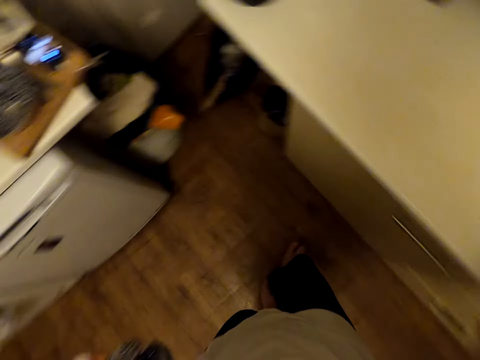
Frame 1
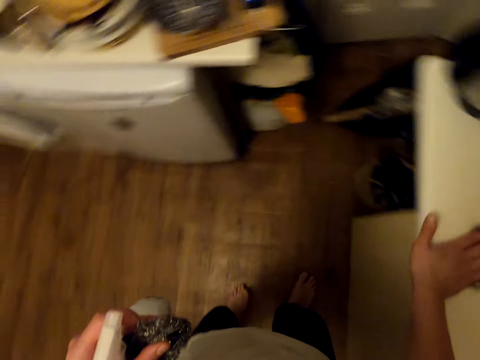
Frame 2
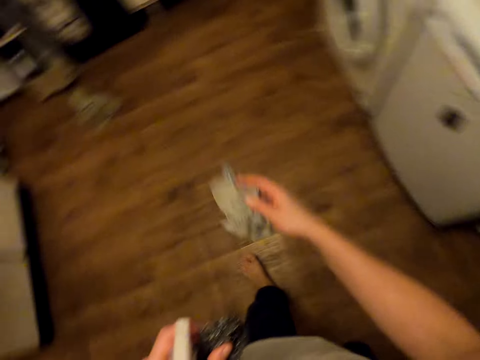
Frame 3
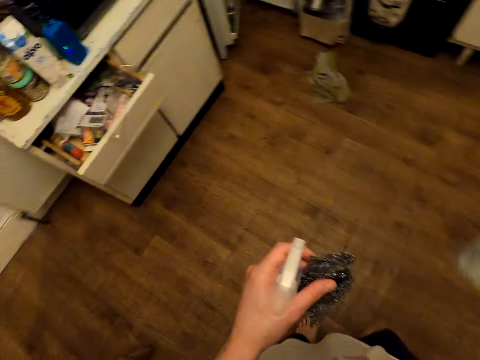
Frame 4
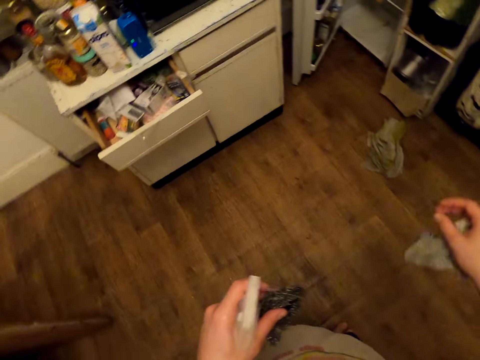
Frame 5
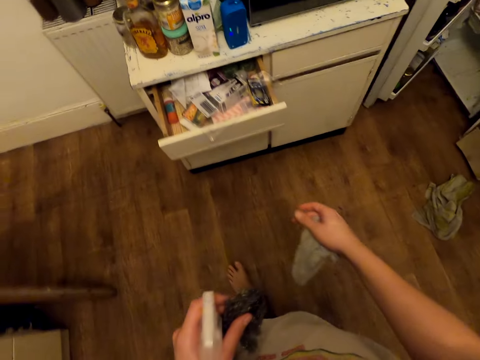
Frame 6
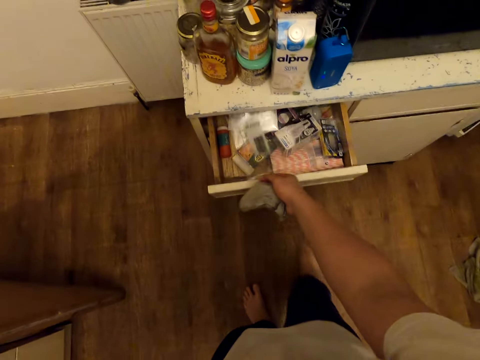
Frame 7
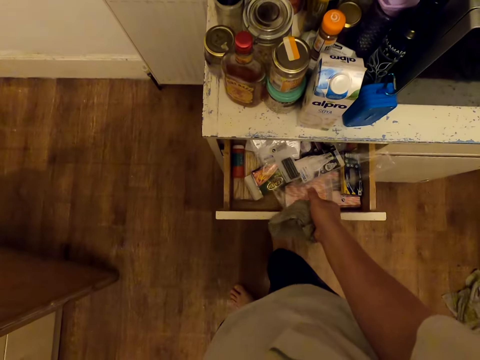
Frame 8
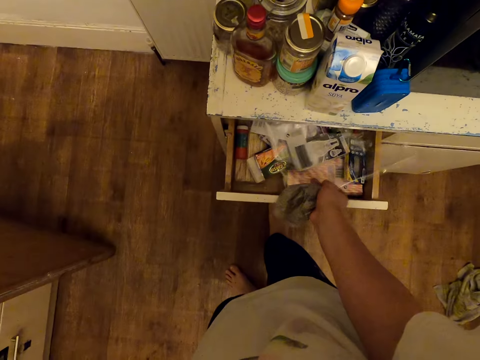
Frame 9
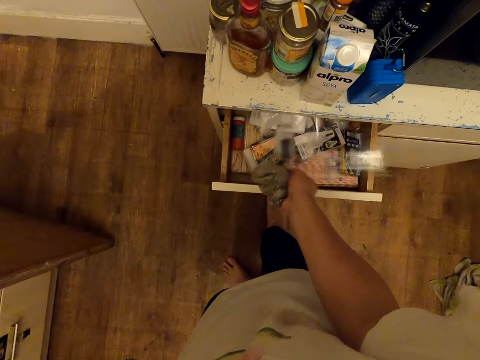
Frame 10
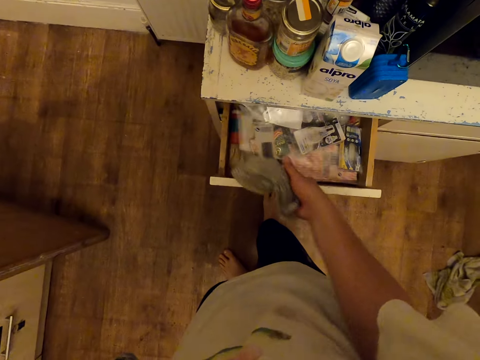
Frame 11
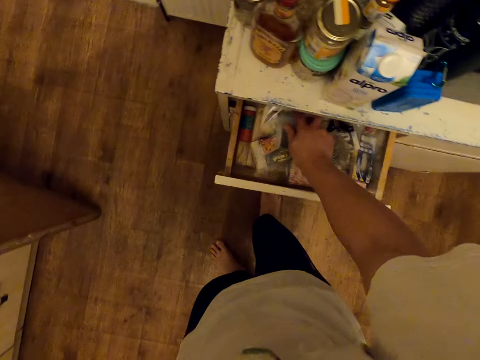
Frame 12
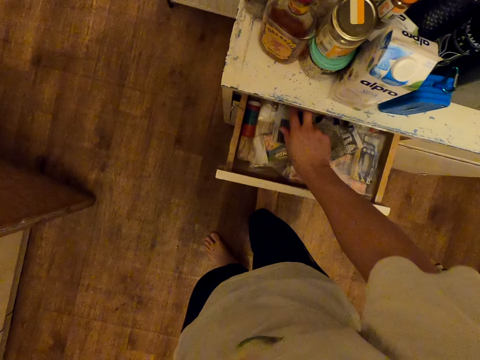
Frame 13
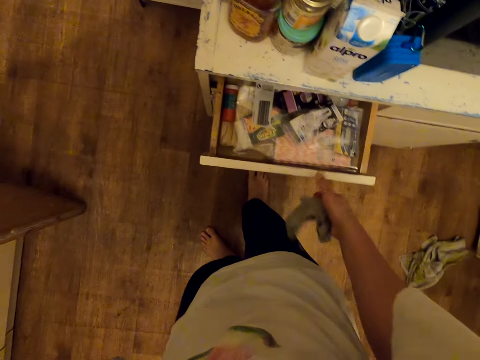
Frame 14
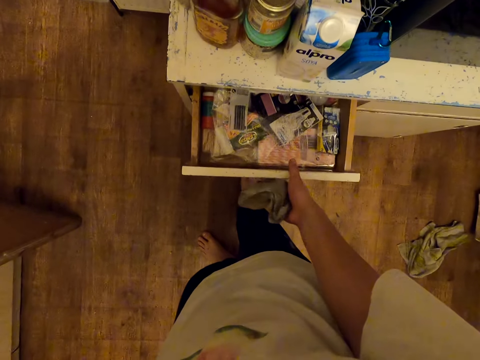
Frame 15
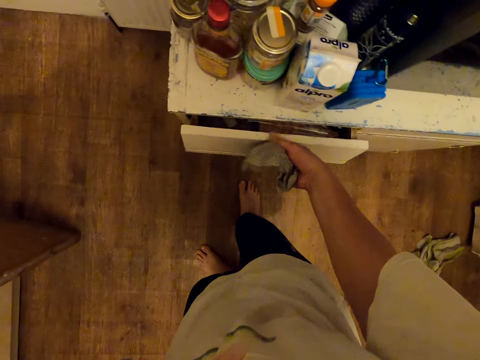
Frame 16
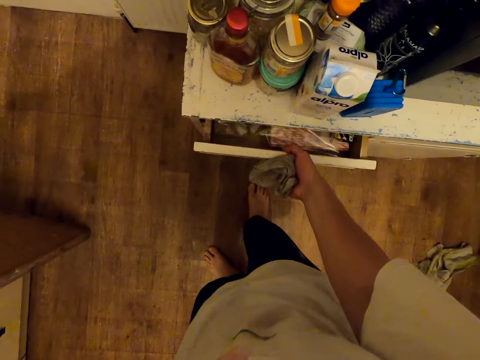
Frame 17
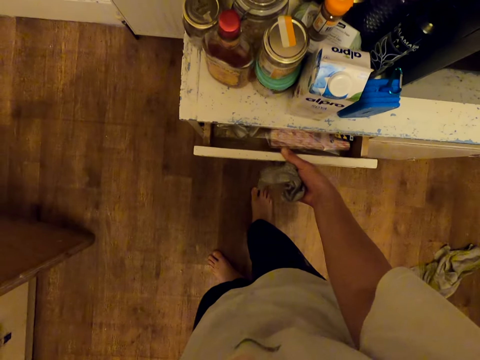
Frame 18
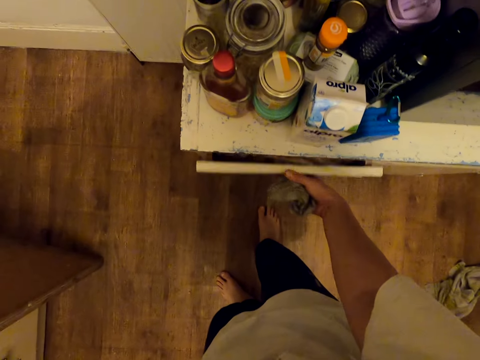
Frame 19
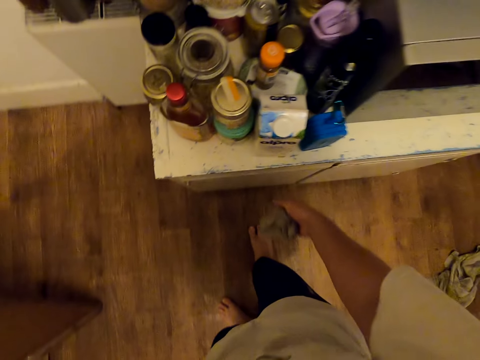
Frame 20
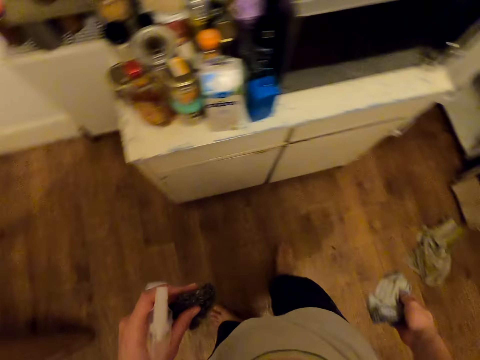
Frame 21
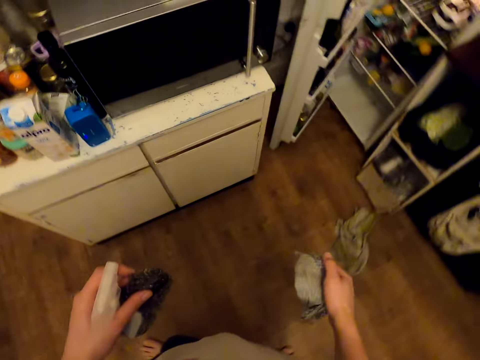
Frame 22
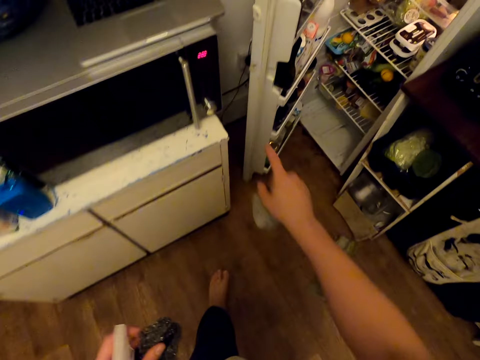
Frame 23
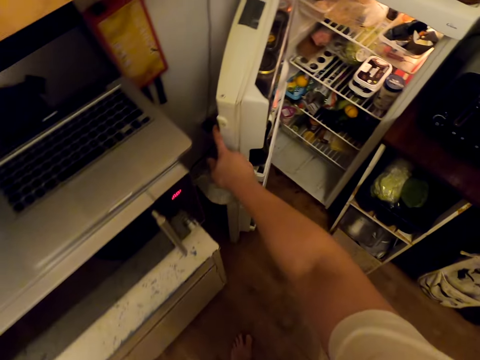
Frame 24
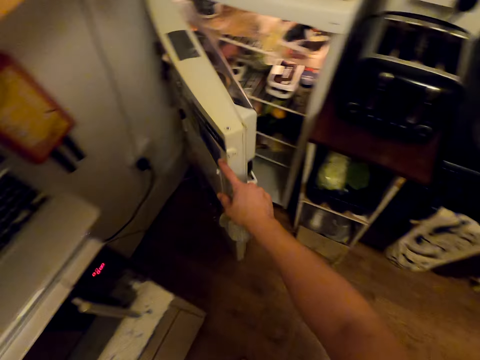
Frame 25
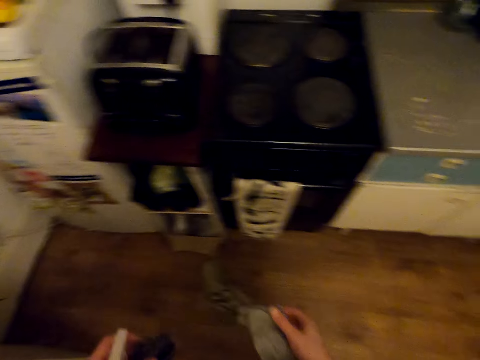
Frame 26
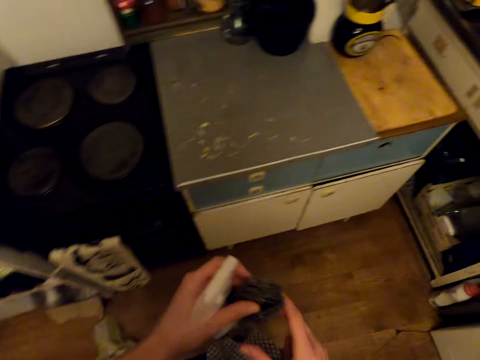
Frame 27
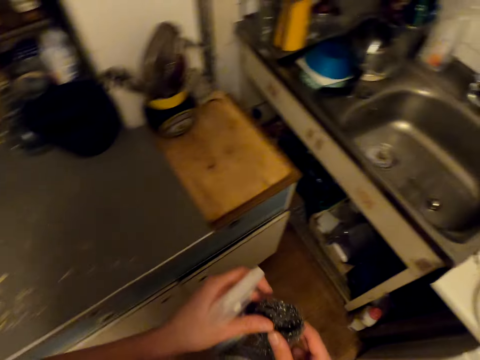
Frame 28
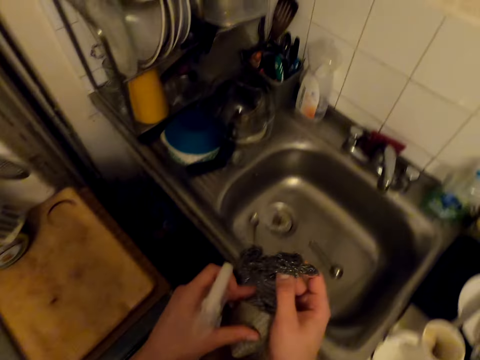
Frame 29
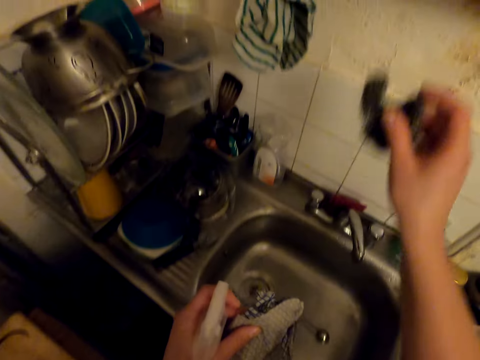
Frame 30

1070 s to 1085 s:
The camera wearer flips a cloth. They walk around. They push a paper in the drawer. They adjust the paper in the drawer. They push the drawer in. They walk around. They close the fridge. They walk around.

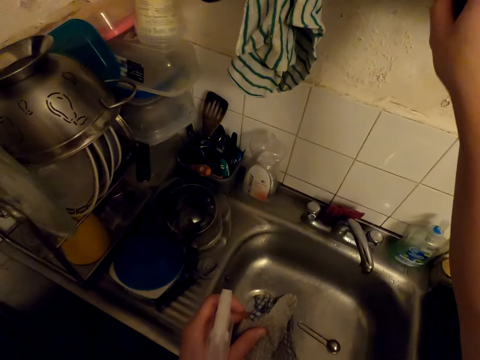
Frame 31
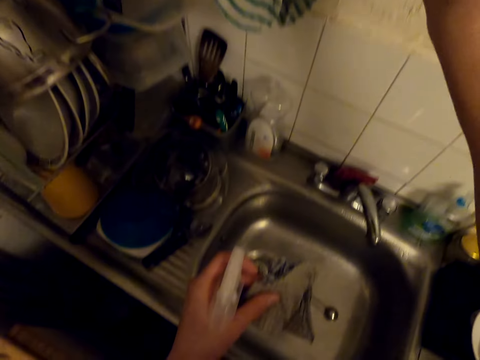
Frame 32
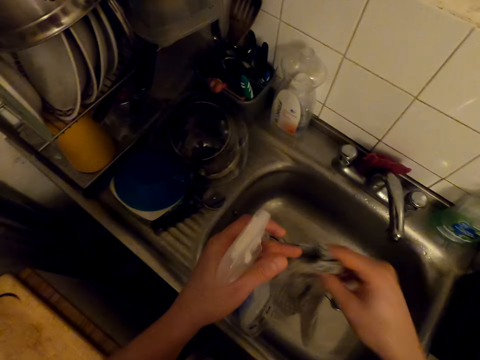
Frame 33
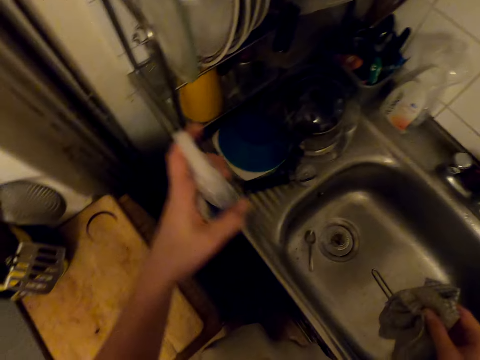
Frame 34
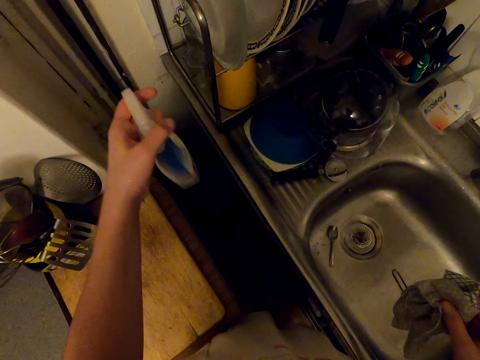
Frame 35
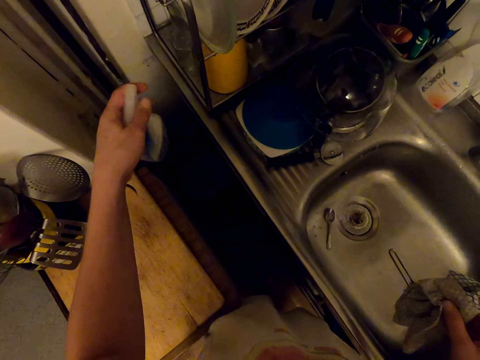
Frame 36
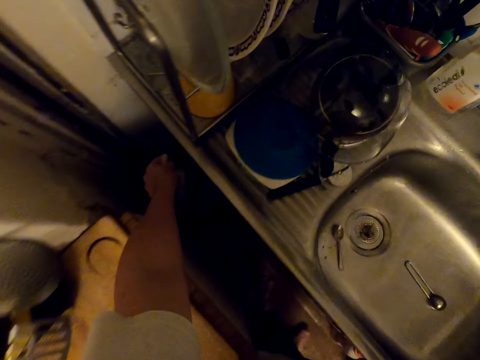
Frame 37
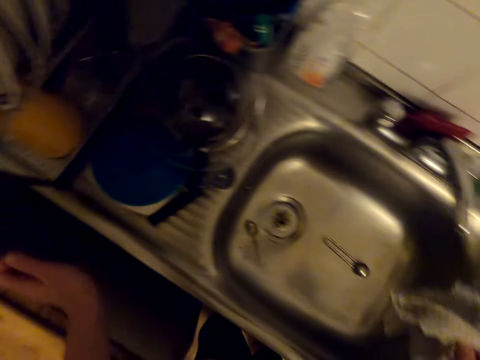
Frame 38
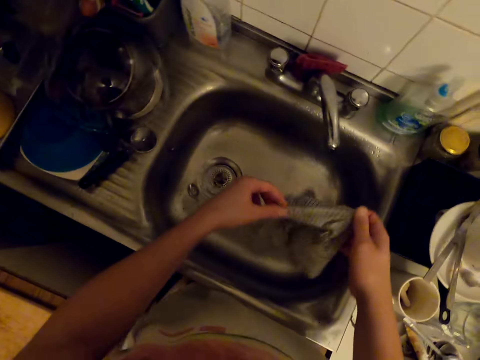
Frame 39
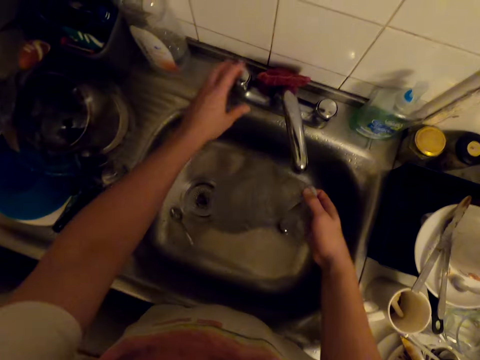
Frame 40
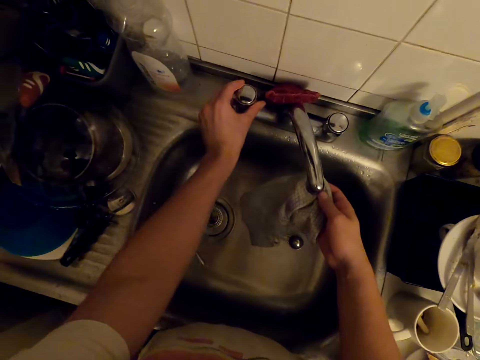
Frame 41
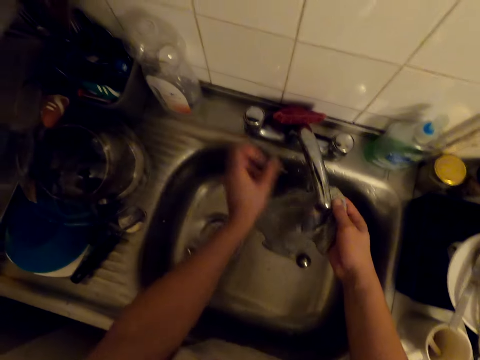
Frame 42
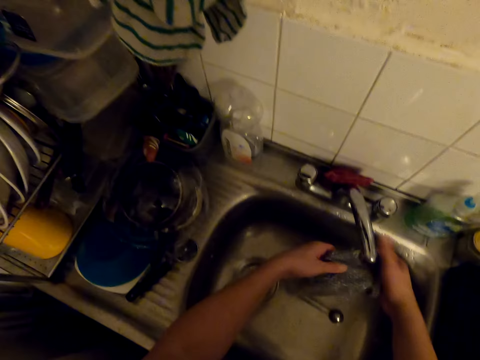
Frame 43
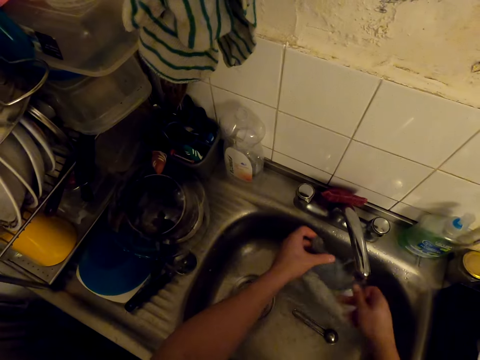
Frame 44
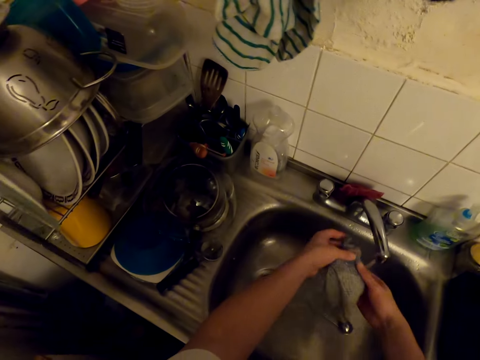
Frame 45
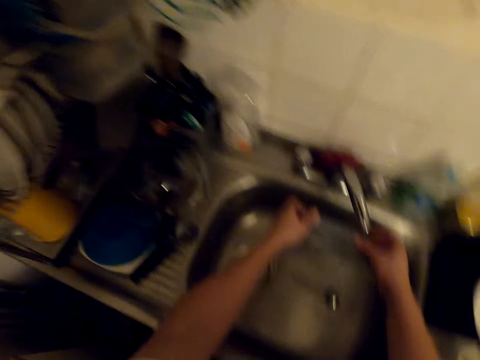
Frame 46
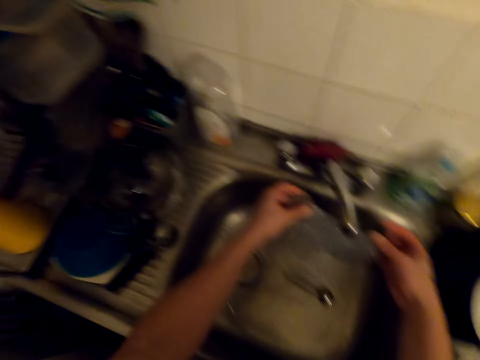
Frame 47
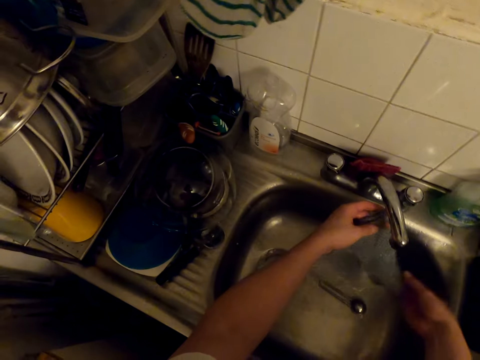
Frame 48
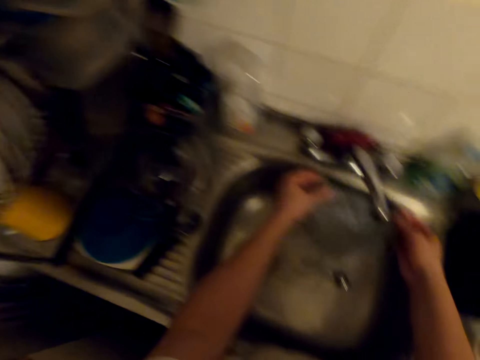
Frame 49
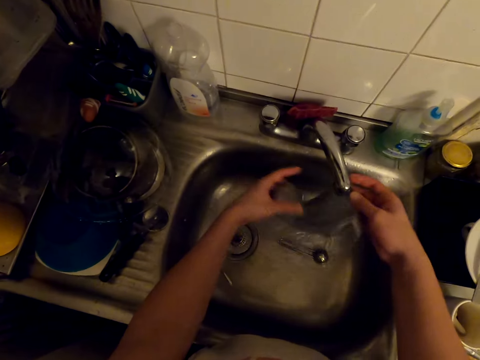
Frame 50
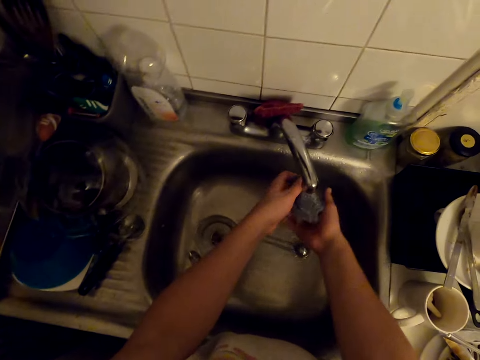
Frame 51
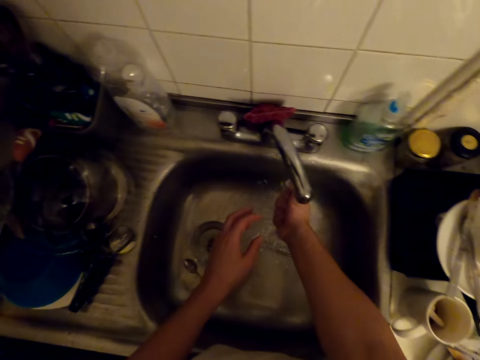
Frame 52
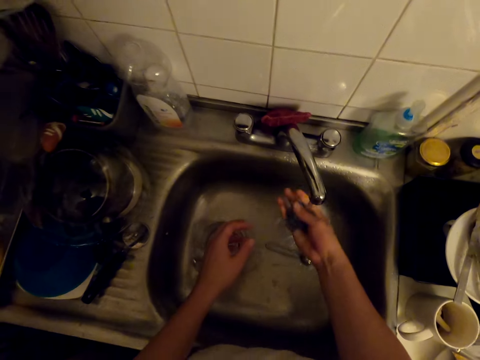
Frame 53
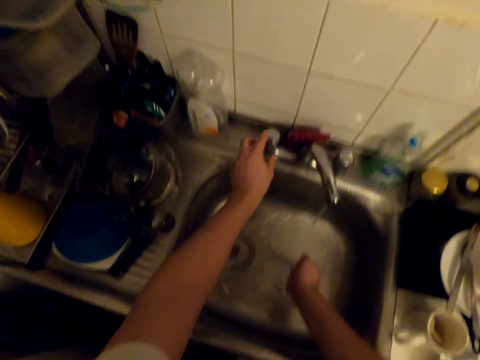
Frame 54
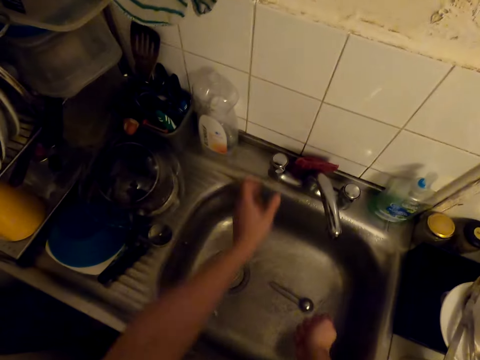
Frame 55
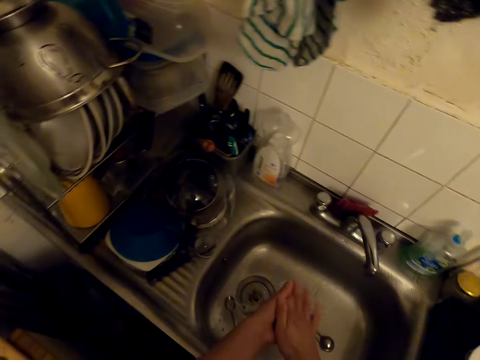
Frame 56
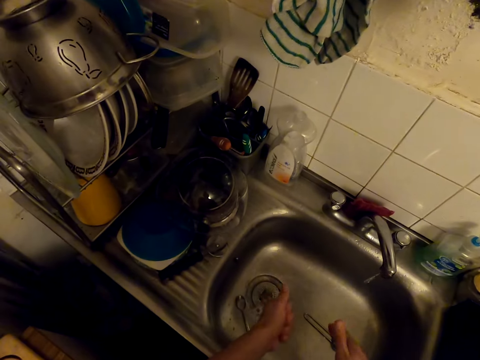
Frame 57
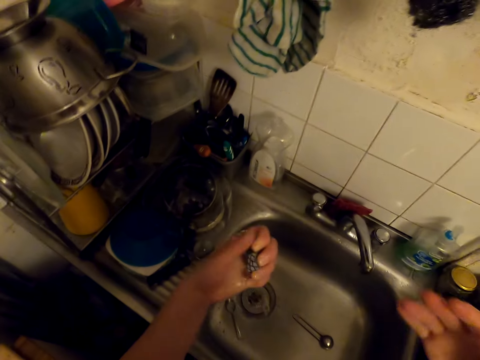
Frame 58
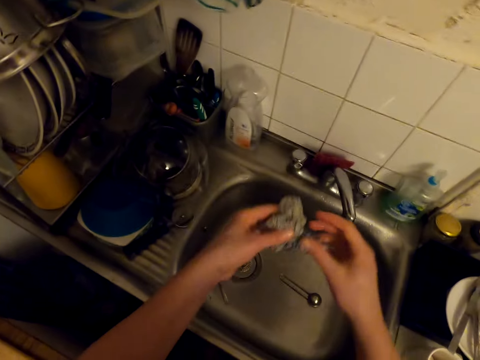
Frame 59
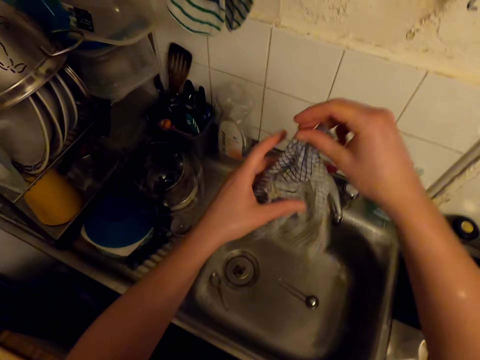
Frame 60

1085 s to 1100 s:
The camera wearer drops a steel wool. They hang the kitchen towel. They take a cloth with the right hand. They place the spray bottle under the sink. They hold the cloth with both hands. They turn on the tap. They wash the kitchen towel. They turn off the kitchen tap. They squeeze the cloth and hang the cloth.
